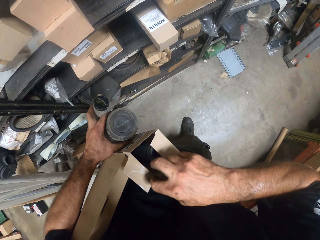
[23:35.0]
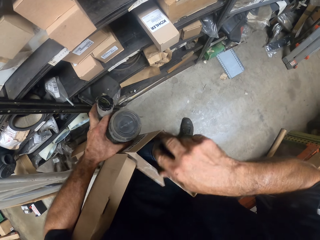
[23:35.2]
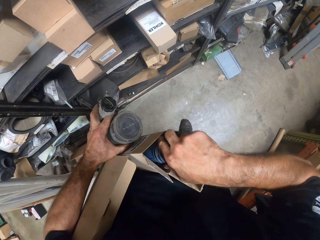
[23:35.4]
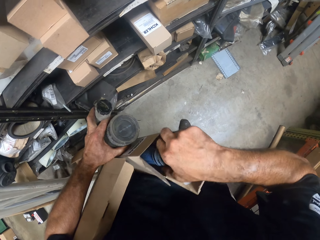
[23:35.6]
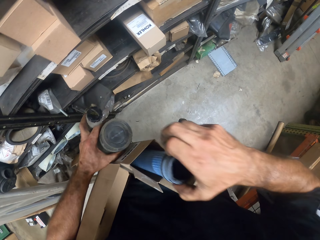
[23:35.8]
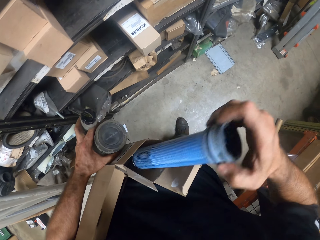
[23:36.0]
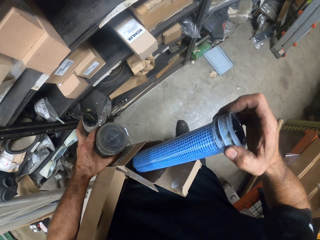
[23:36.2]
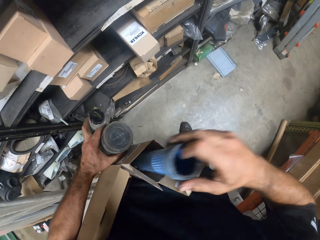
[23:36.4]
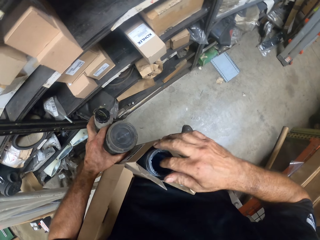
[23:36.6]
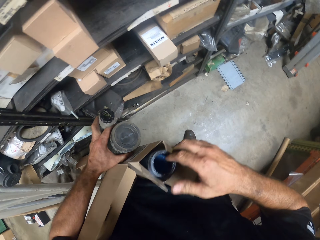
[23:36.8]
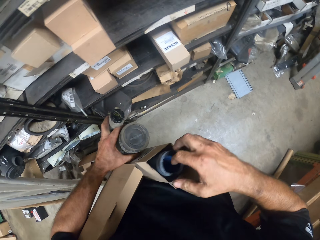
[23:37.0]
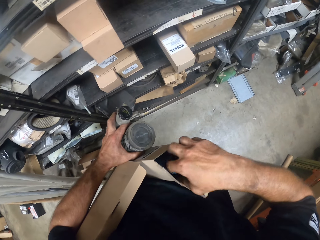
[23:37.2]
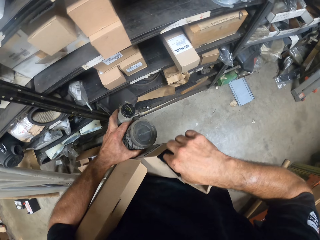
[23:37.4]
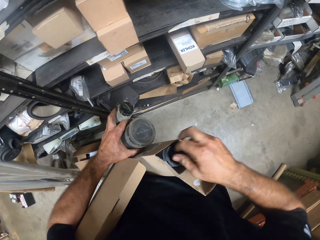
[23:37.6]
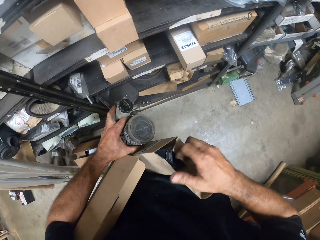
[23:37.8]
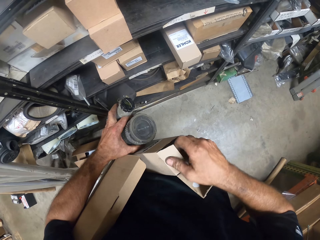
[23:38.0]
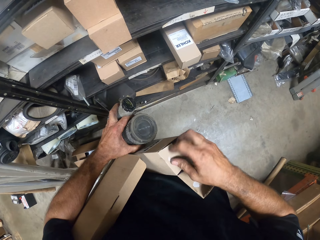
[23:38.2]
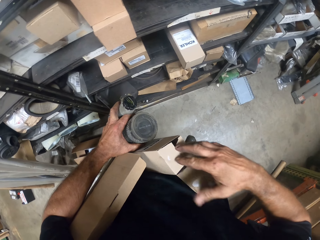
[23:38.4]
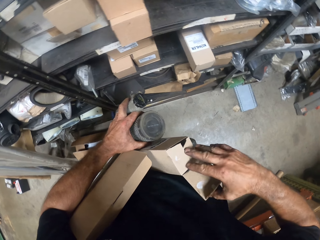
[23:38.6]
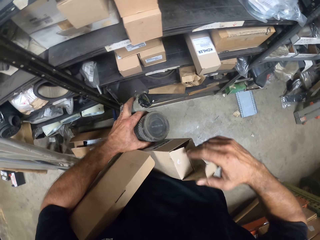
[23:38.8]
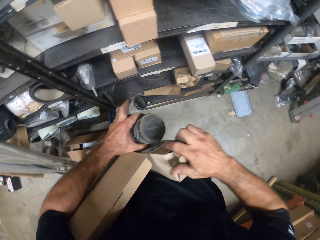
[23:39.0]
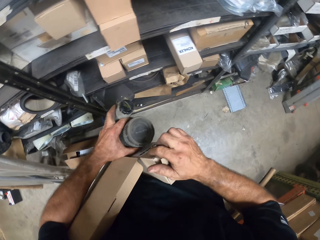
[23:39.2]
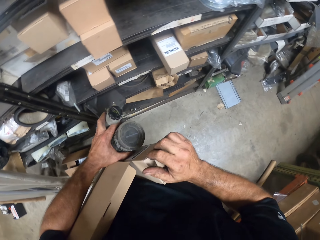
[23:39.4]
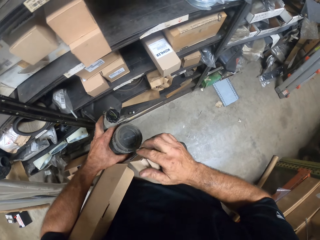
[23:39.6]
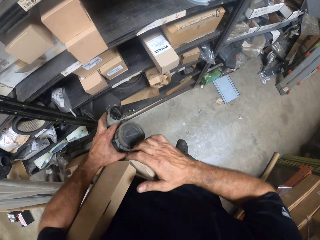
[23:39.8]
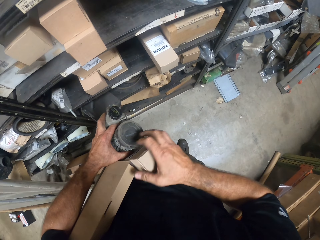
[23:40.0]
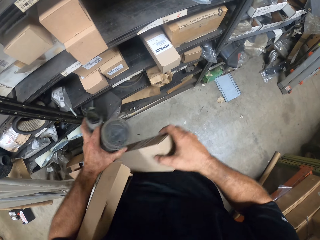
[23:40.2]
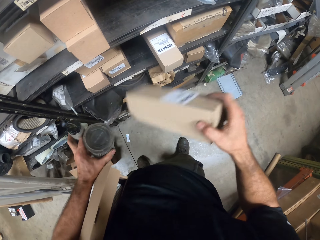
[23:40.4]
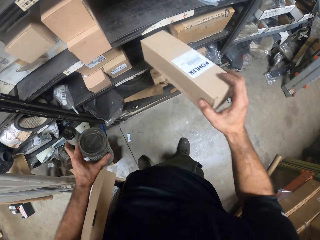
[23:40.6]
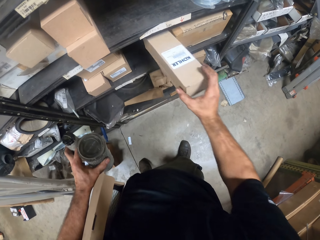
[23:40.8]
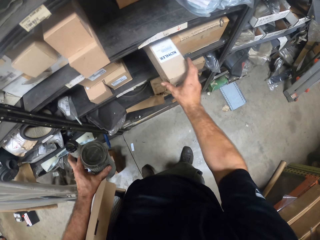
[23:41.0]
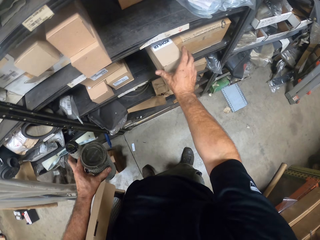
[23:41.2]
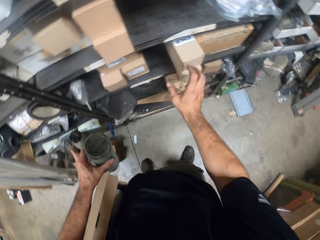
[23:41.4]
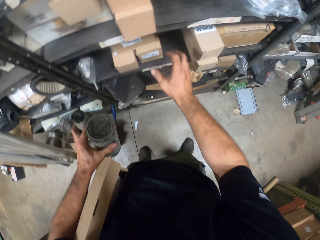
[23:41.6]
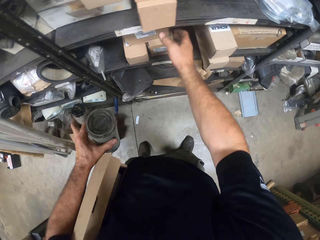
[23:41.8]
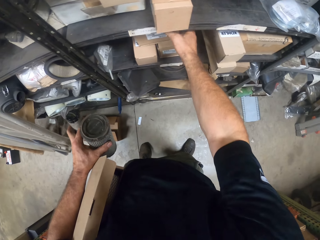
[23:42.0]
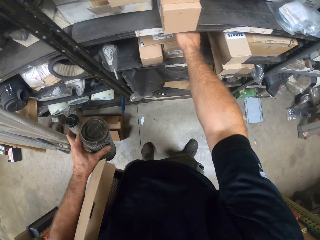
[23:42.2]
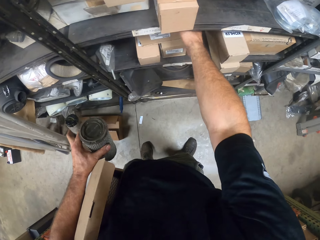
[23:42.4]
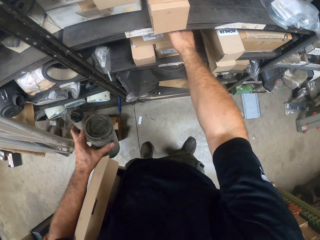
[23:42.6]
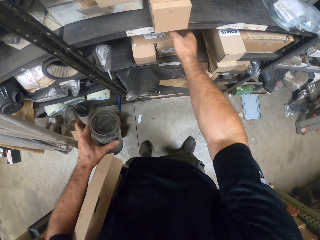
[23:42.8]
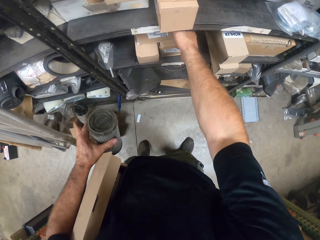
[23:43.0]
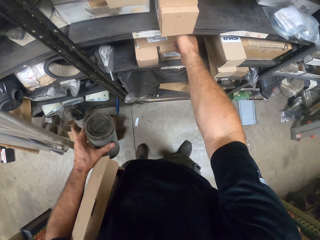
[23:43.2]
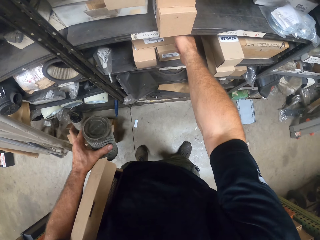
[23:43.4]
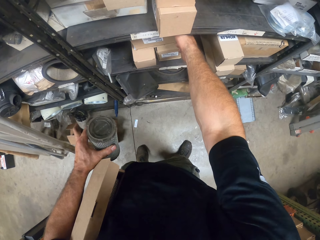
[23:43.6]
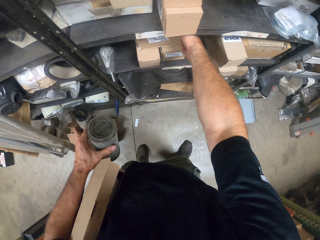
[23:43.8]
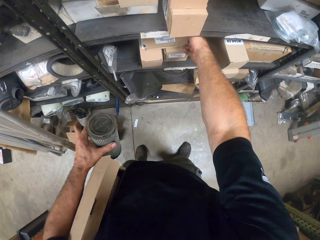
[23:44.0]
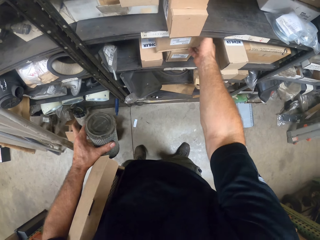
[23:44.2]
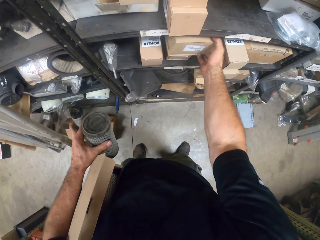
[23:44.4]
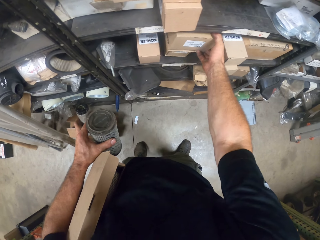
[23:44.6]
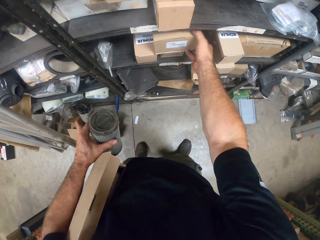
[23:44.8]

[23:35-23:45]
The camera wearer checks the exhaust pipe in the carton. They remove something from the carton. They look at something. They put something inside the carton. They close the carton. They put the carton back on the shelf. They touch the cartons.

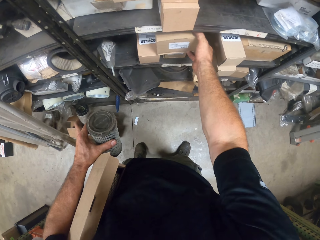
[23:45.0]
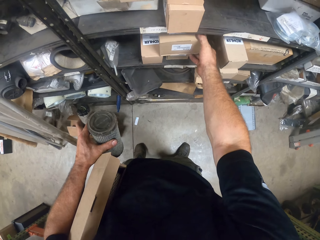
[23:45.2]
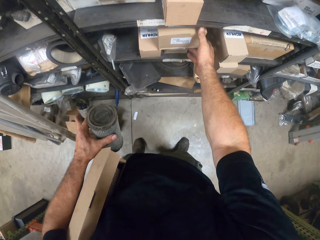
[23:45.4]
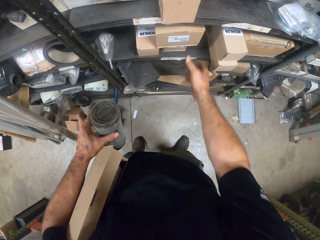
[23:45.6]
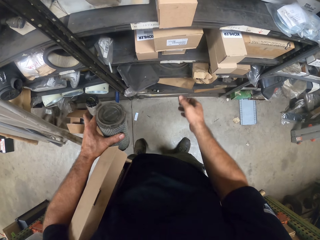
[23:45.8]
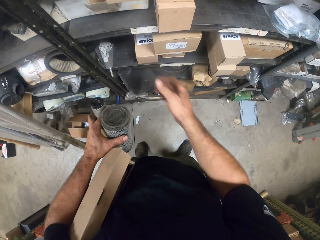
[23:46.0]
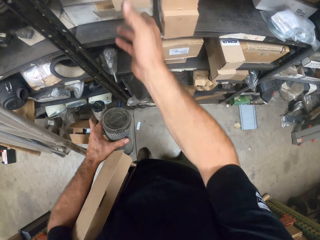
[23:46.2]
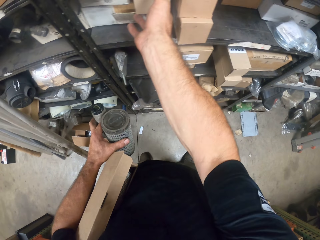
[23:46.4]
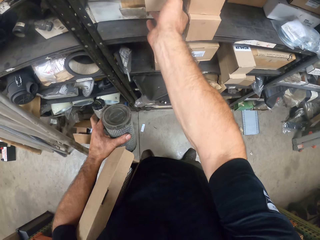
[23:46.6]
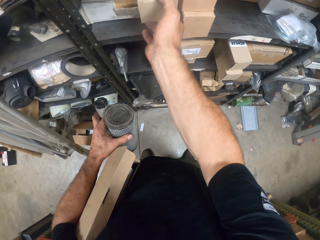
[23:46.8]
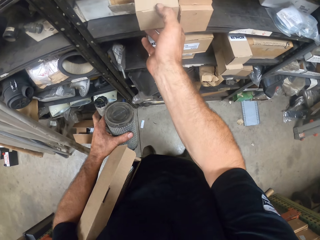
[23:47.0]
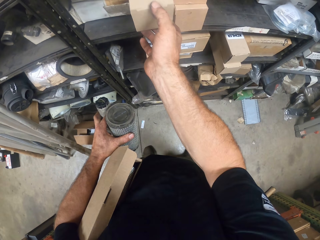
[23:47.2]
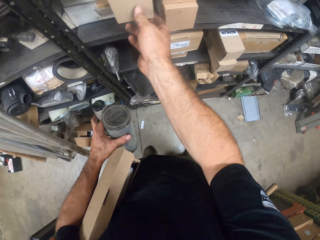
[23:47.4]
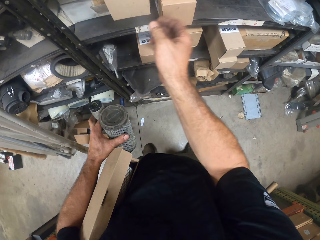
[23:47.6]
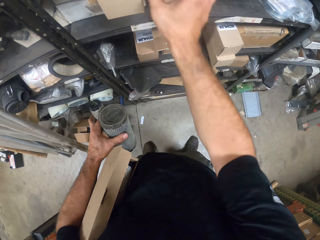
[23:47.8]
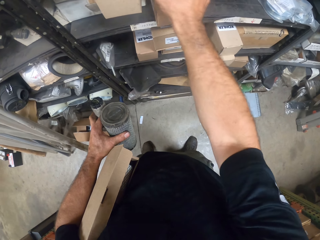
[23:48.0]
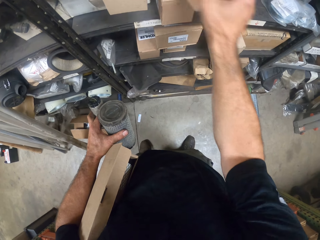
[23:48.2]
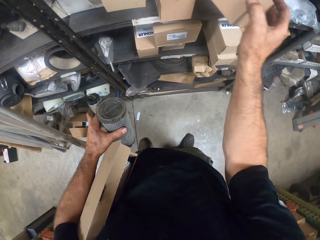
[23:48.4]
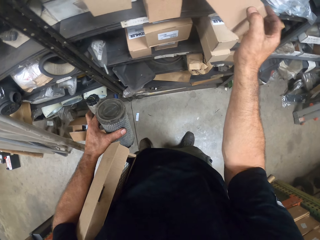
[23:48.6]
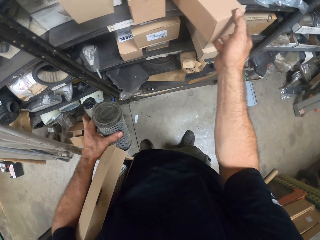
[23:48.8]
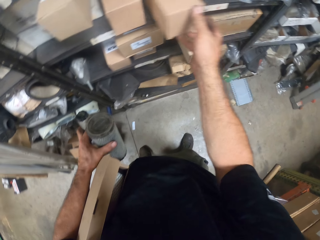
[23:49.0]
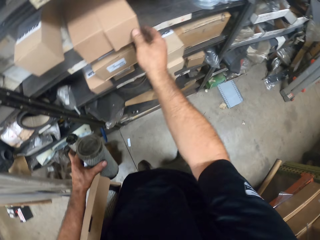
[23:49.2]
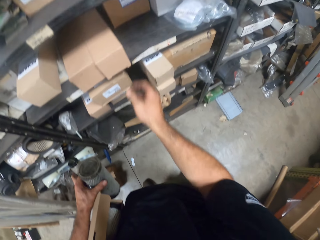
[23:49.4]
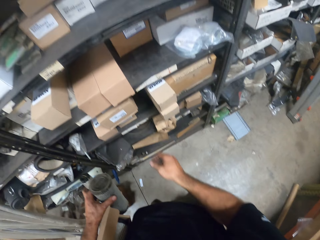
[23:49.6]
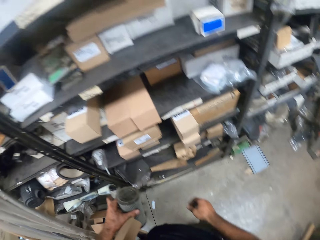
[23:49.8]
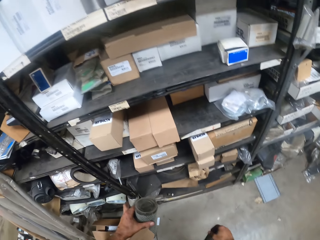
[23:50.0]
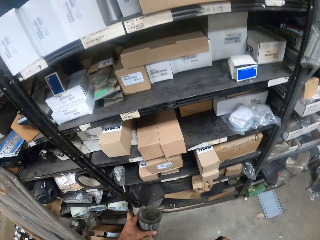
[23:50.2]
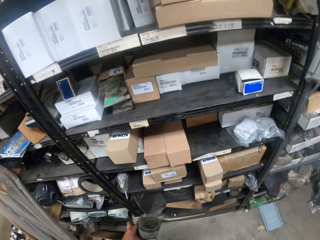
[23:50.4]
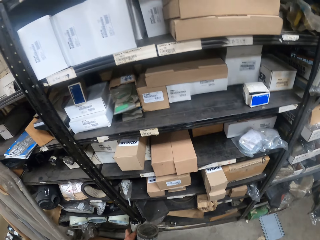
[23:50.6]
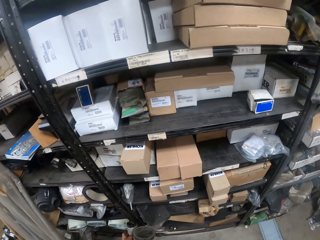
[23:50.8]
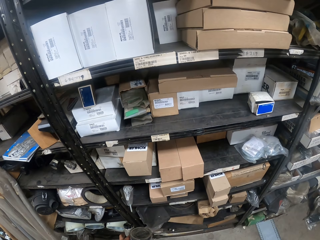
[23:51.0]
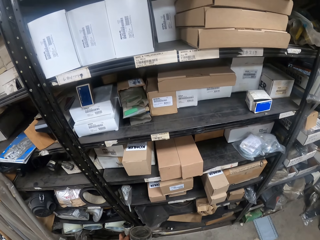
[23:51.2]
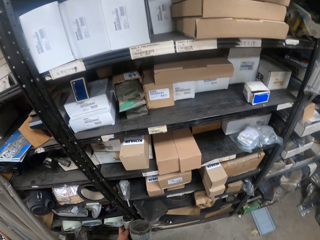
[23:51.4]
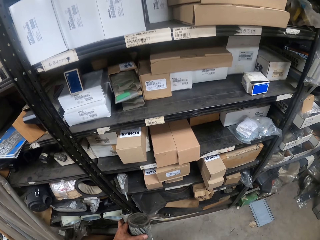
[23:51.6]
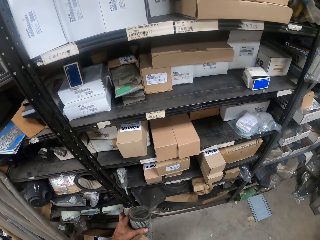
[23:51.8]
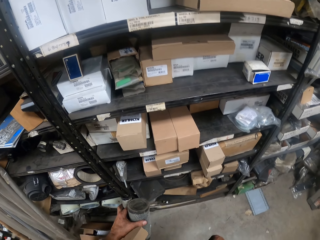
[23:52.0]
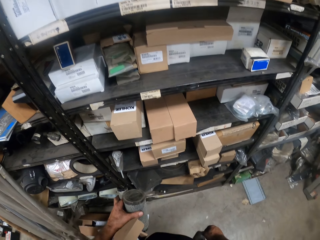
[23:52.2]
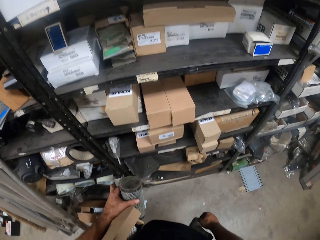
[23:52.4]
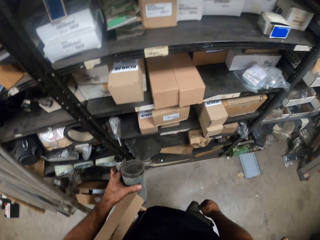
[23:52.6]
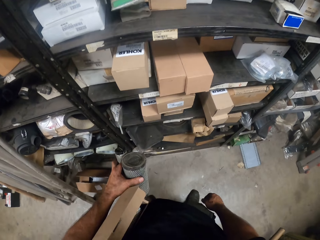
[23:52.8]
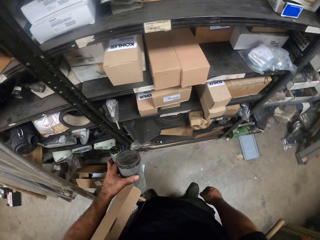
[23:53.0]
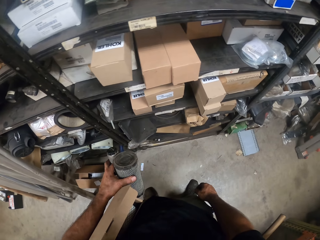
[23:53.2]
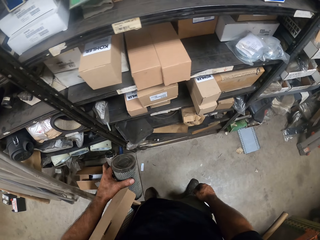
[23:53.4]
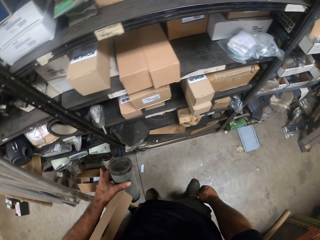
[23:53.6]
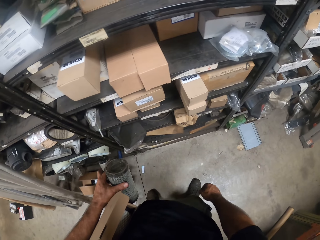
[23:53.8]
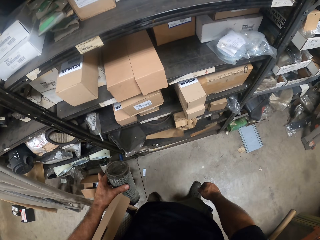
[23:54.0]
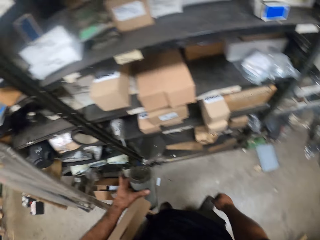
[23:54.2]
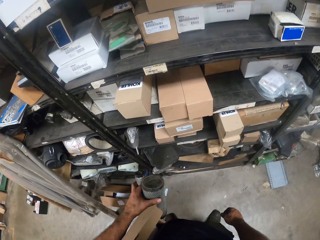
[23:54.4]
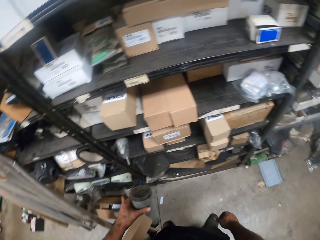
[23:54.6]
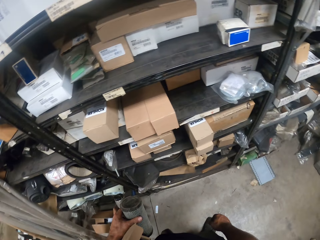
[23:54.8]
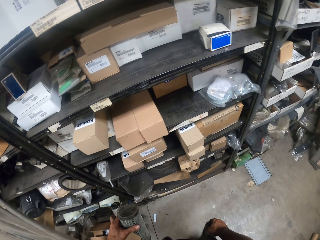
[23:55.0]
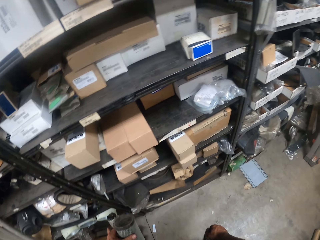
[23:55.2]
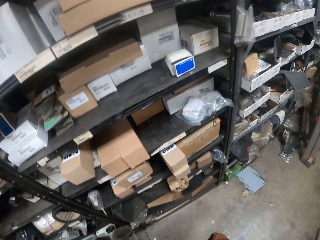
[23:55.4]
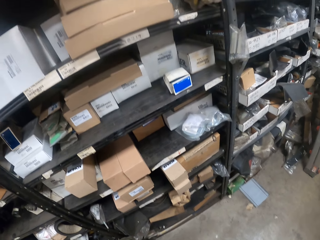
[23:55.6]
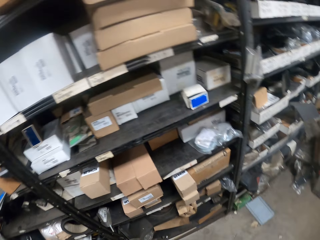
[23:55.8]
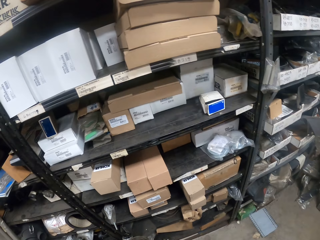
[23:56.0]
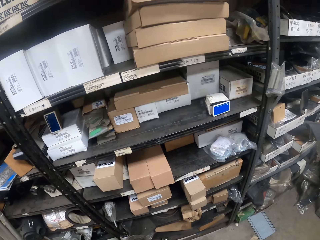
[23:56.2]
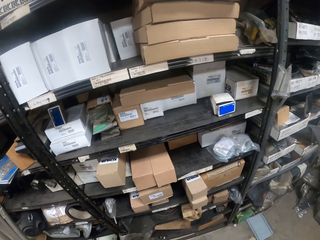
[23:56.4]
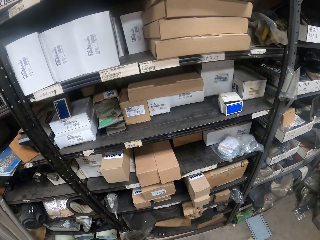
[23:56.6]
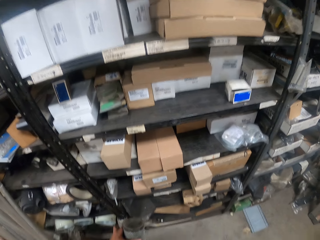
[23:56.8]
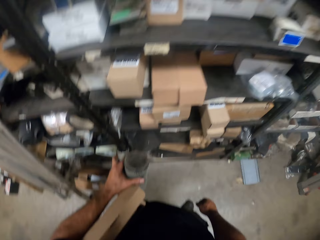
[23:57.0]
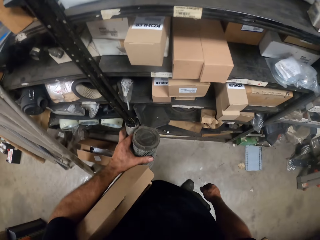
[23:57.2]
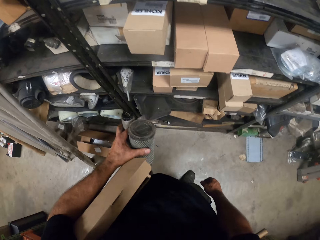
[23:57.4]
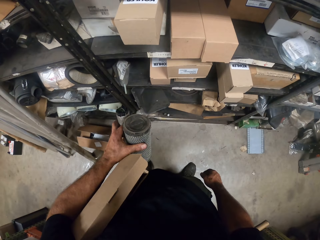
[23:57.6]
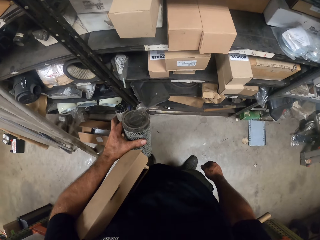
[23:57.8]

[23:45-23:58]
The camera wearer checks cartons on the shelf. They look around.
